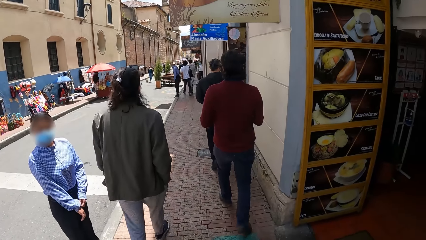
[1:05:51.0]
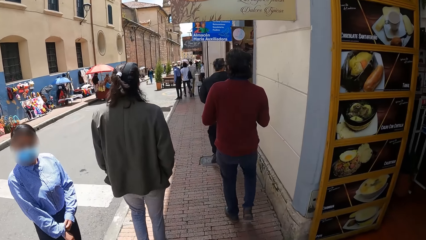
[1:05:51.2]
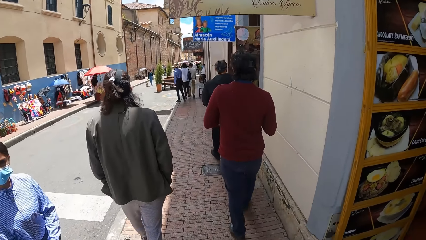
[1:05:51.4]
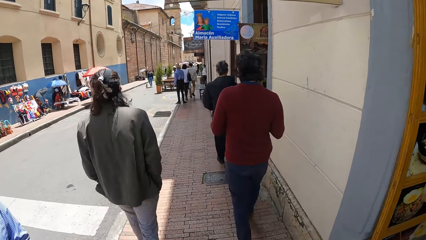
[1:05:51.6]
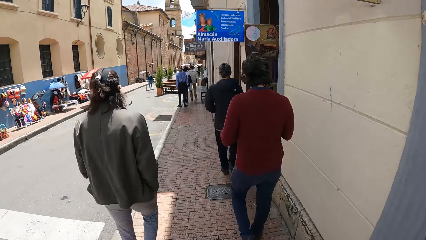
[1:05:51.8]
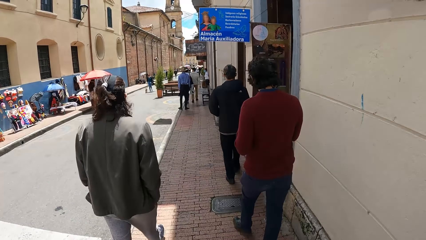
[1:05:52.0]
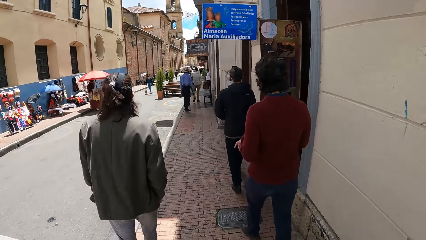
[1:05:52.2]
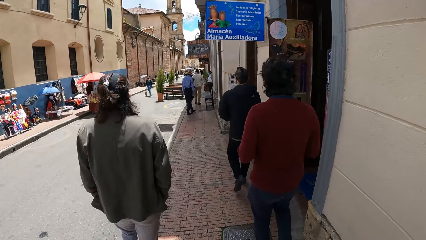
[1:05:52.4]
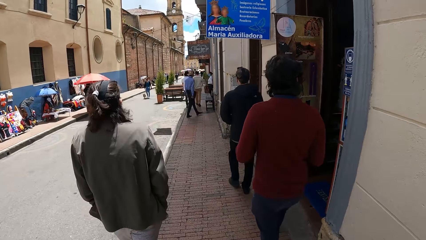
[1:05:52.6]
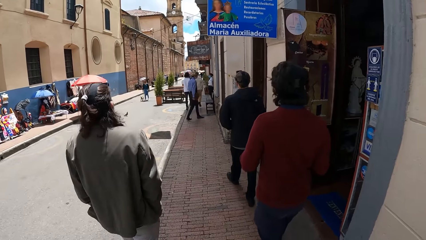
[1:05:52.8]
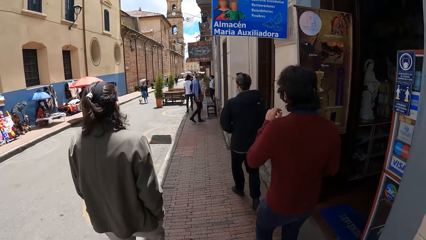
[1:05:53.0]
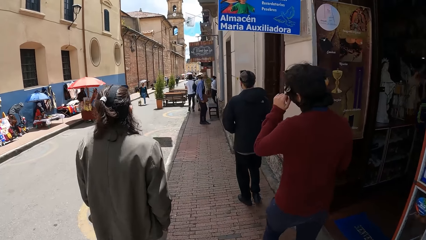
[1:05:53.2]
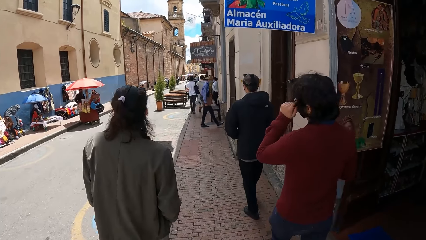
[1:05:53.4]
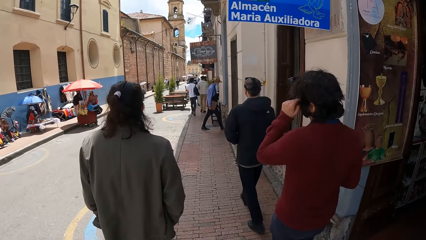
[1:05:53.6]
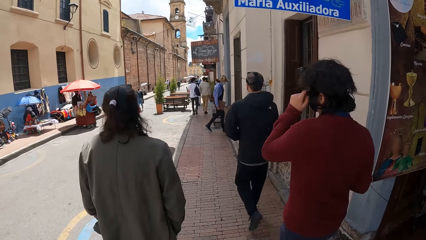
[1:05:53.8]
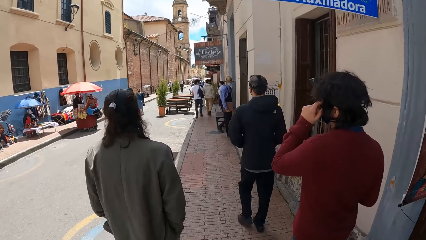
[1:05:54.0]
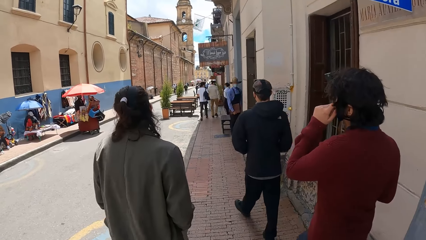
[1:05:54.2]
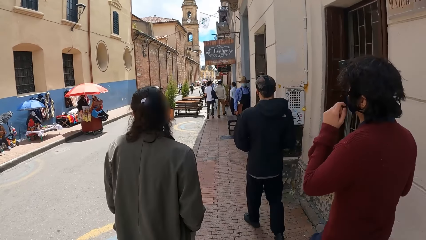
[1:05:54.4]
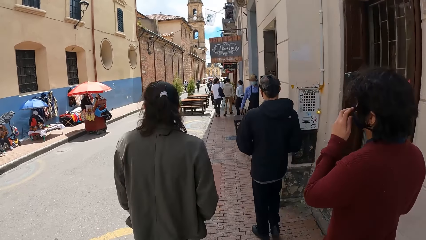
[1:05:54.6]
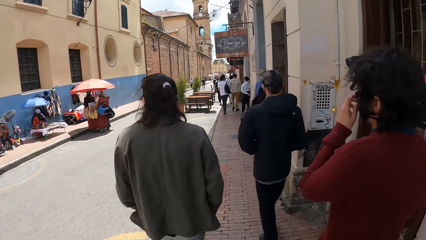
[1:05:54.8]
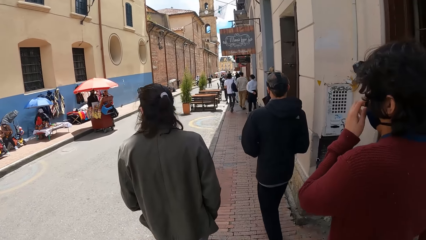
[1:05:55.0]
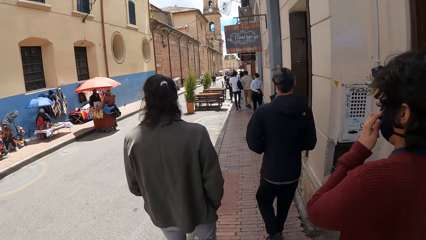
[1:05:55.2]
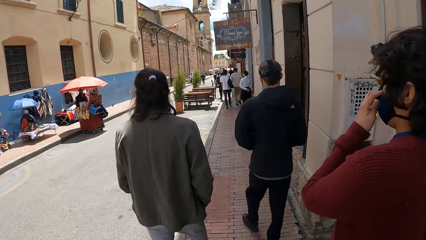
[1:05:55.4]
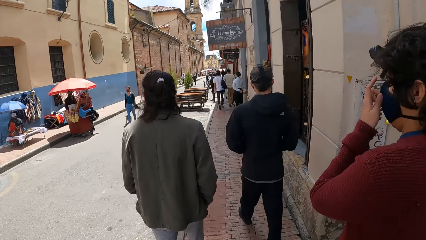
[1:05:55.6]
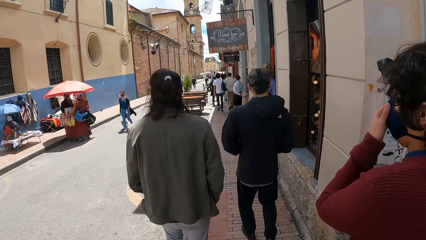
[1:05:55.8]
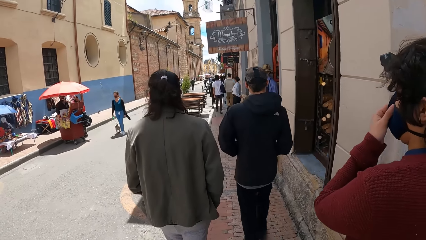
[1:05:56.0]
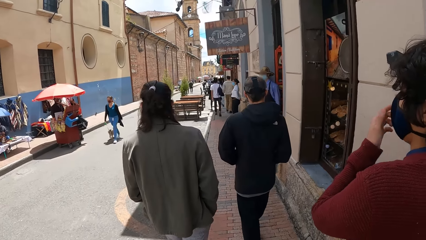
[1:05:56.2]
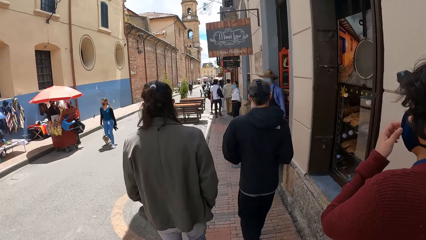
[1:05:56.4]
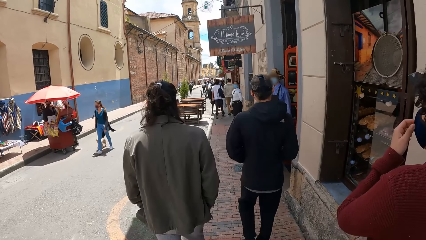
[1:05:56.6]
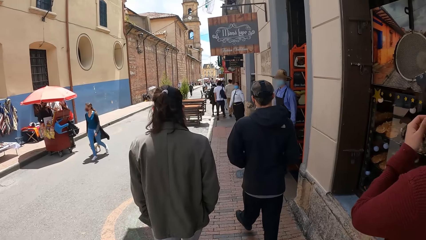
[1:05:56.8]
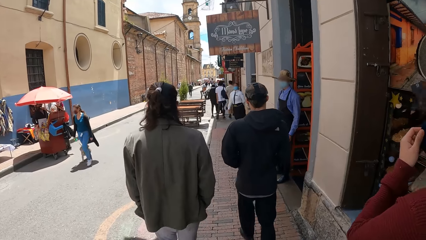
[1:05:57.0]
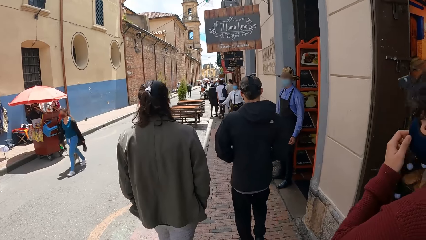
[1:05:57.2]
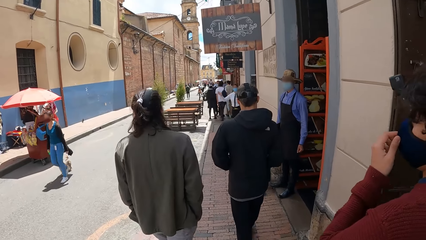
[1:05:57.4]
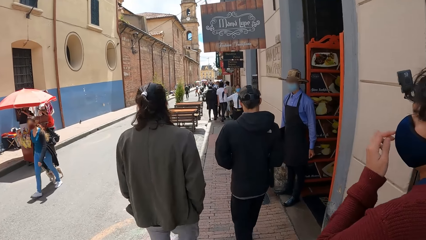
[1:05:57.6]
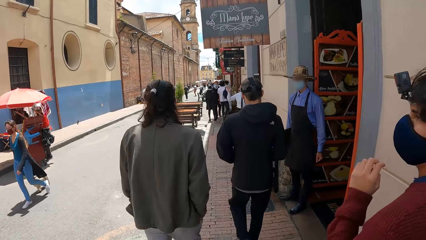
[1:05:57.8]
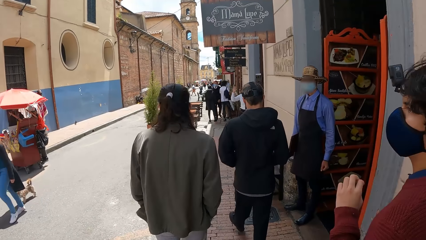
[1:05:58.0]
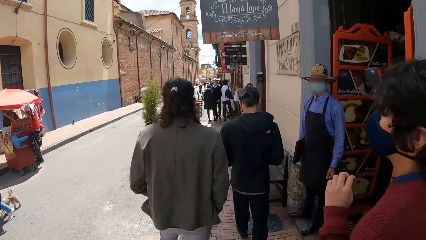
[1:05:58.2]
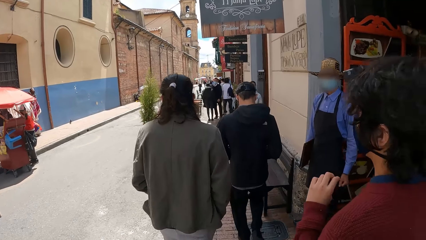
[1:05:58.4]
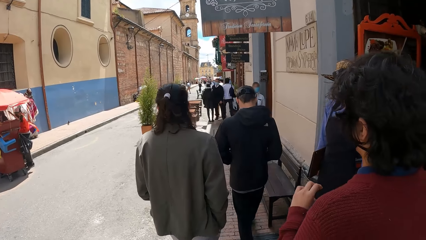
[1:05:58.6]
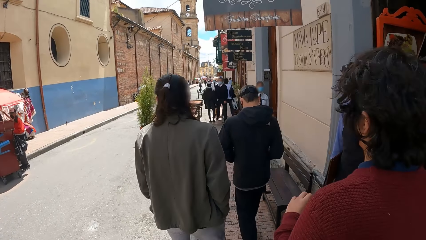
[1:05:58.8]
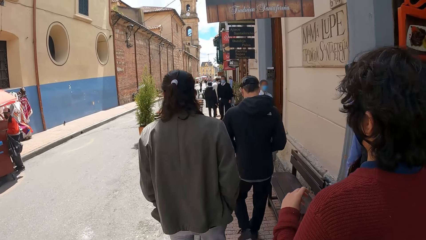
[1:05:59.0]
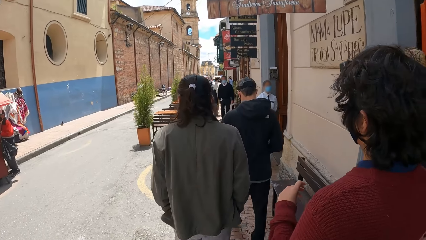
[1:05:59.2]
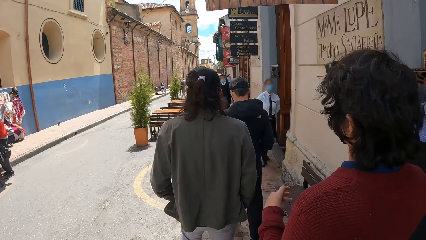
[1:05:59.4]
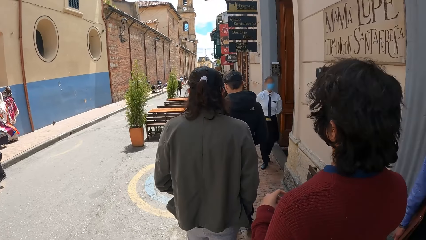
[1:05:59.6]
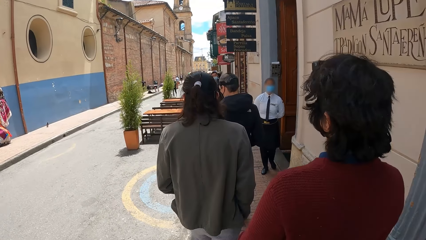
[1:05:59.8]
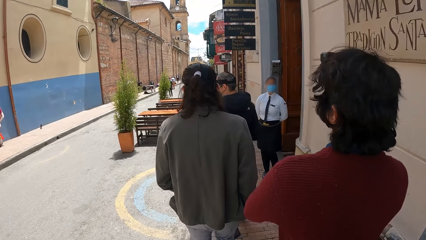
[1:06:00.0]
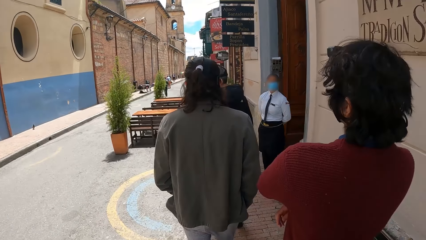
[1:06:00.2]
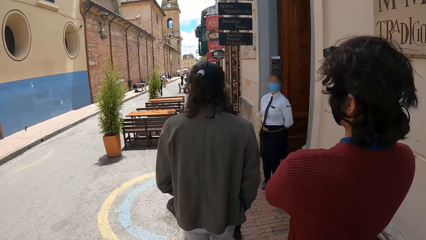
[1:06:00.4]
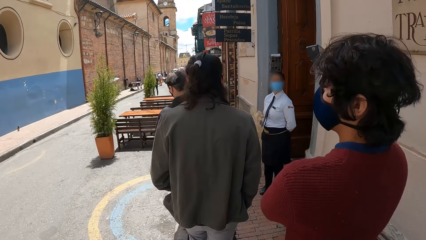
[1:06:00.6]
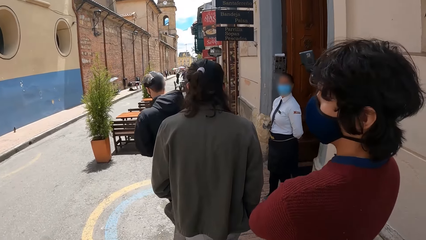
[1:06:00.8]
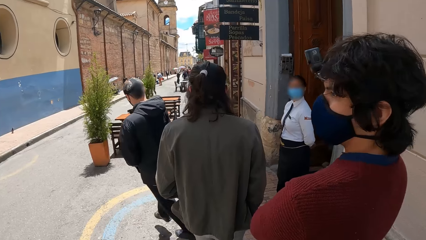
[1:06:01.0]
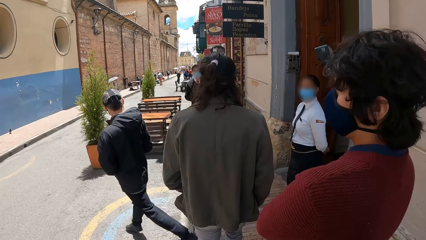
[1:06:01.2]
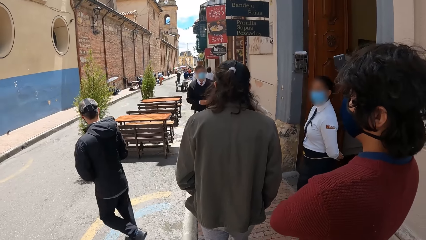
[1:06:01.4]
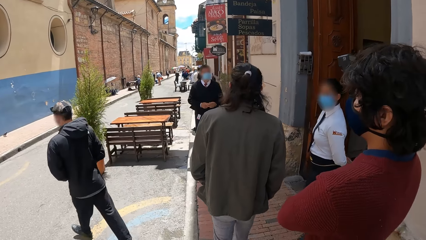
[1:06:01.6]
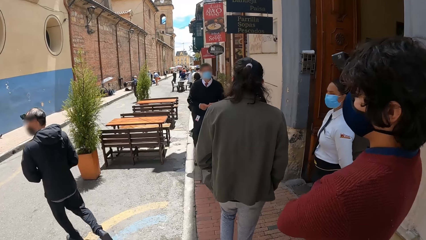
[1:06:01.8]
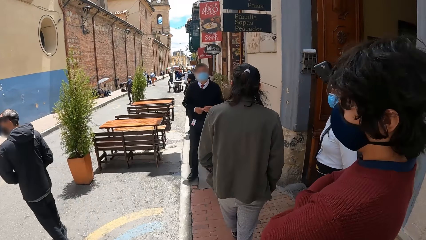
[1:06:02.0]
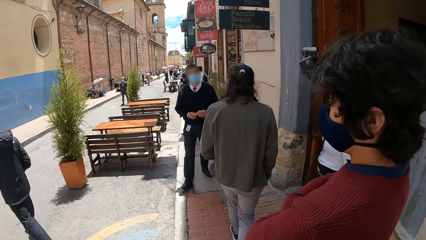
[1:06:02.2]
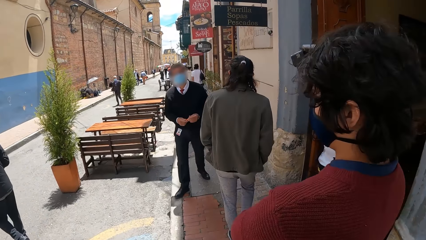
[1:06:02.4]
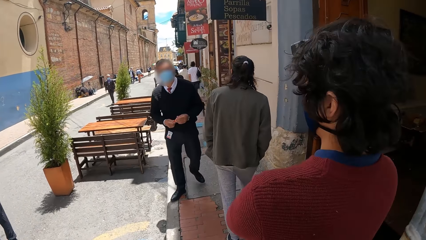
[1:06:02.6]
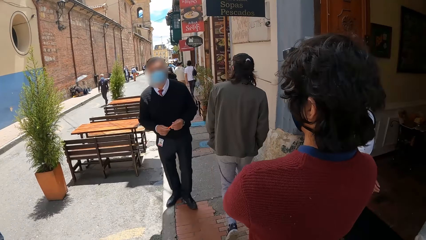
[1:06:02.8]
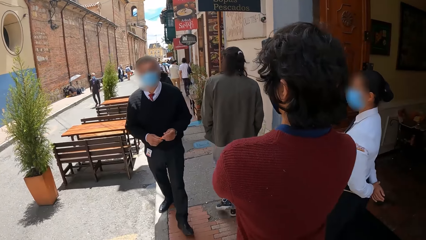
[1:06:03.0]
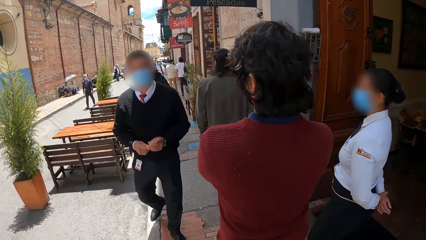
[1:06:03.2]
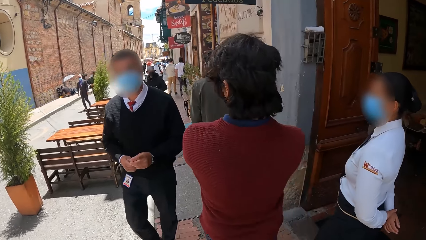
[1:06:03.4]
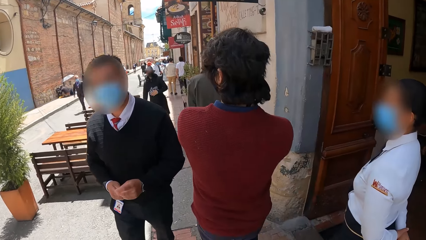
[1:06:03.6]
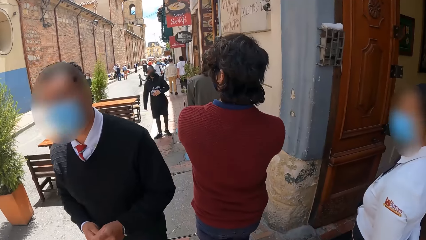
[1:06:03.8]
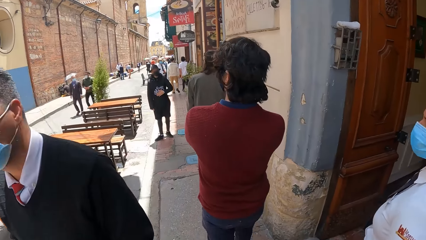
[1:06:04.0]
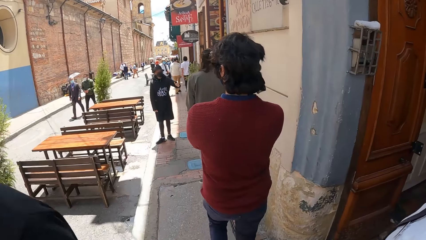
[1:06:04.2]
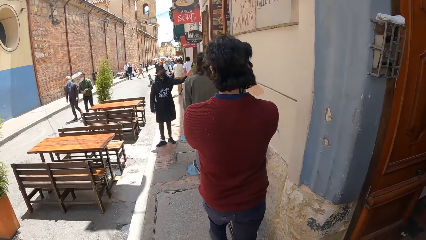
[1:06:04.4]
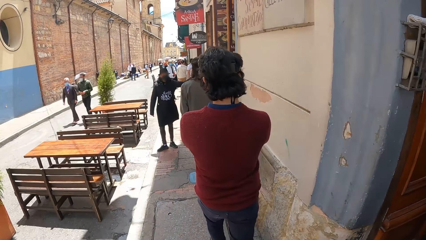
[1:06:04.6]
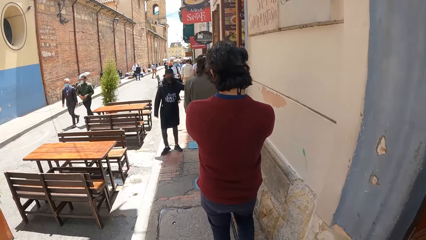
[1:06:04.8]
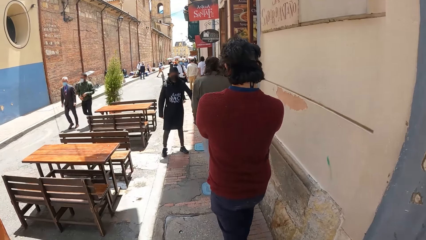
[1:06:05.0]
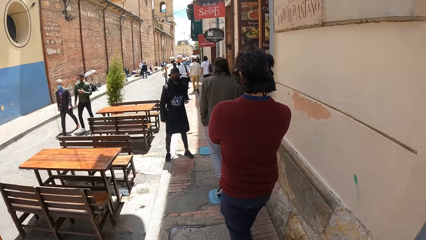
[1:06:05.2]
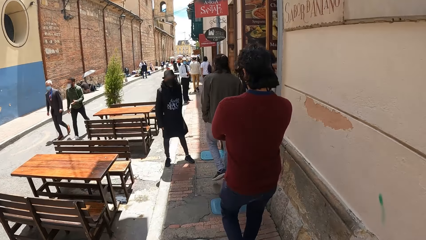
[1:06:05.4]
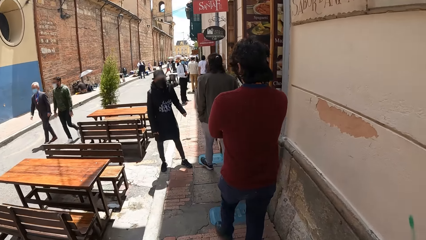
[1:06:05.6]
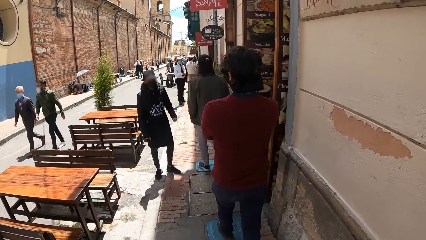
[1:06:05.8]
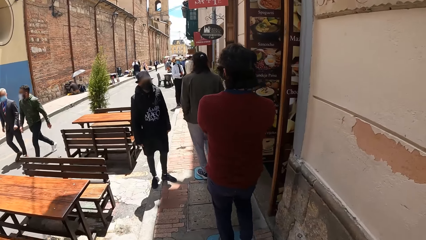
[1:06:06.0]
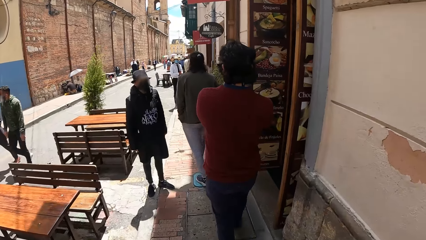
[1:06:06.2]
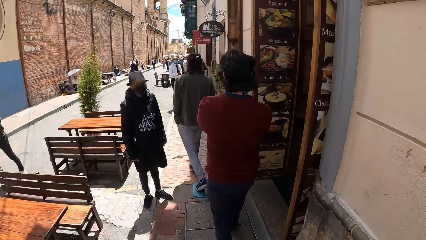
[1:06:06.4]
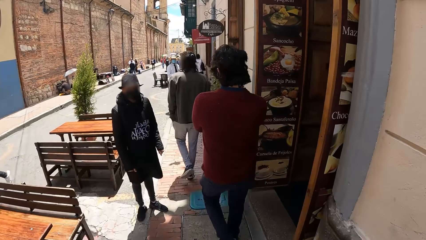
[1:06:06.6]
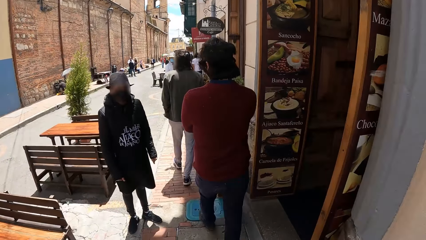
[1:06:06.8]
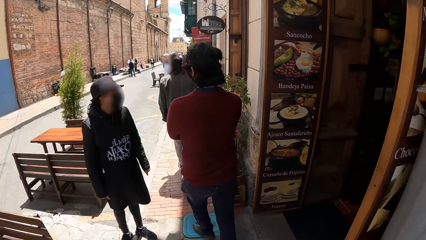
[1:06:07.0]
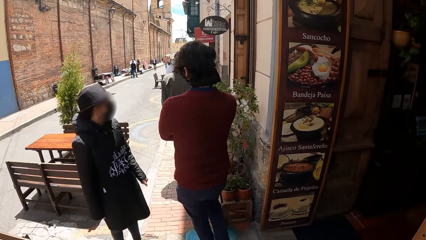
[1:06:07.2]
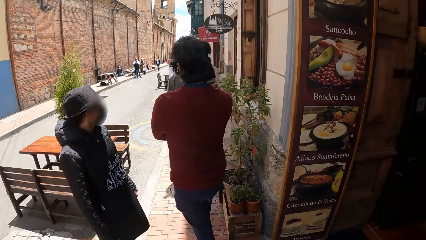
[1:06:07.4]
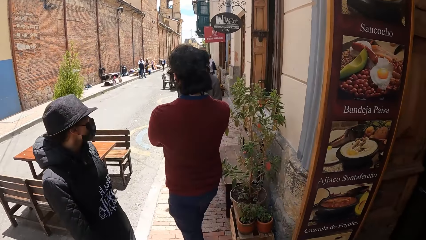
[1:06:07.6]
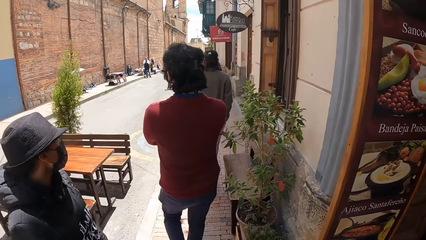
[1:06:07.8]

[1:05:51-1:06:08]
The man adjusts his facemask with his left hand. A man interacts with another man.
